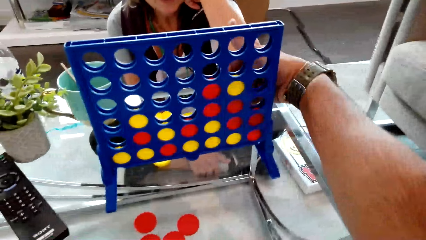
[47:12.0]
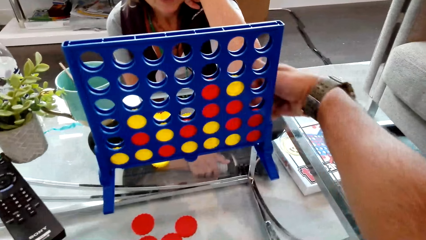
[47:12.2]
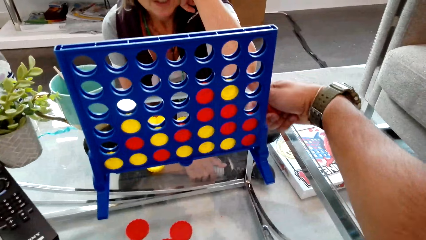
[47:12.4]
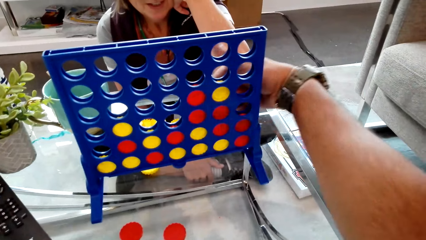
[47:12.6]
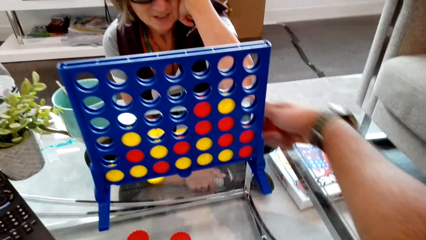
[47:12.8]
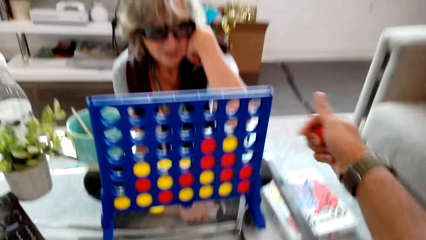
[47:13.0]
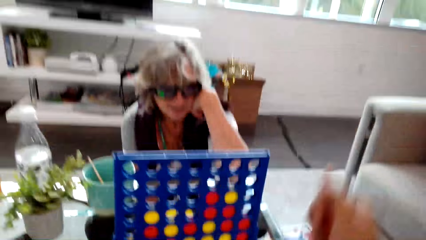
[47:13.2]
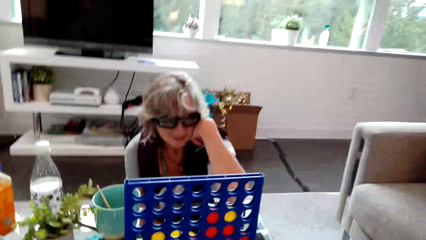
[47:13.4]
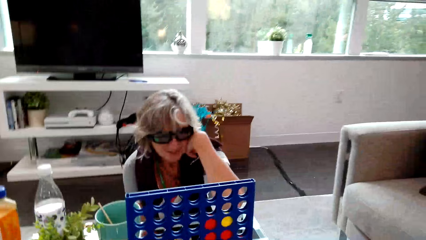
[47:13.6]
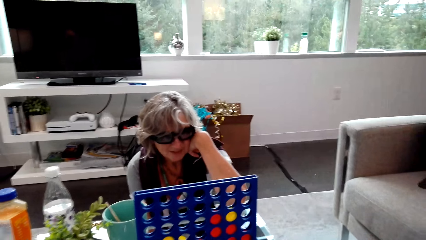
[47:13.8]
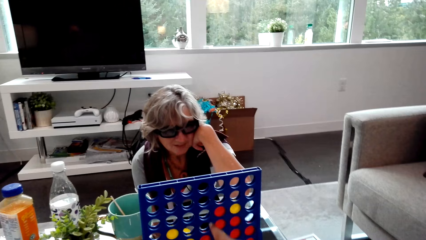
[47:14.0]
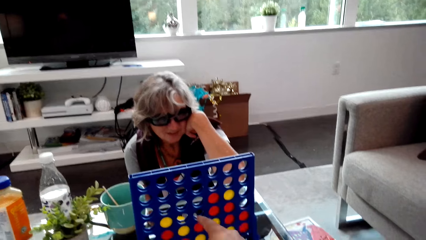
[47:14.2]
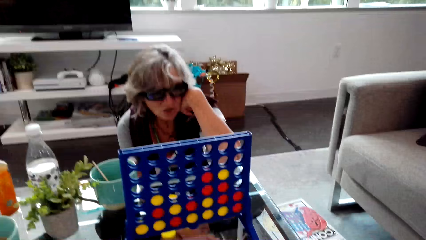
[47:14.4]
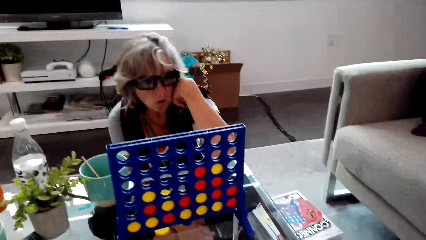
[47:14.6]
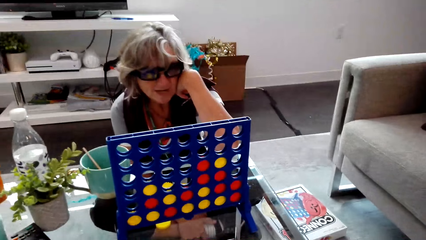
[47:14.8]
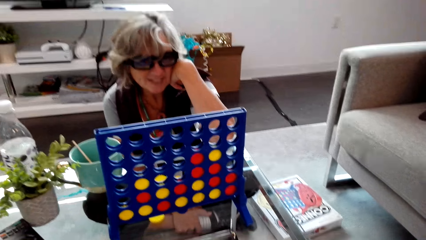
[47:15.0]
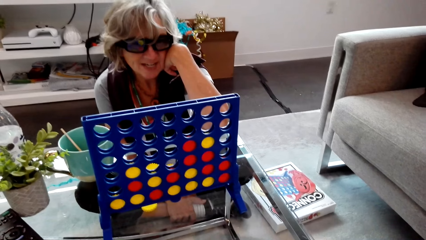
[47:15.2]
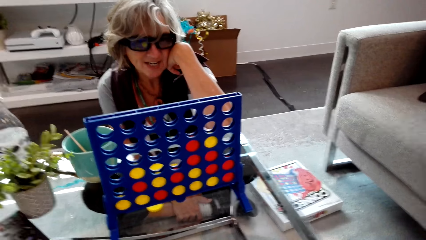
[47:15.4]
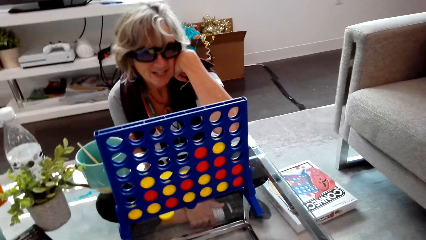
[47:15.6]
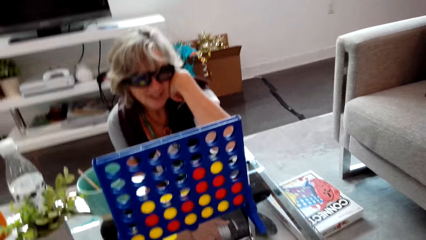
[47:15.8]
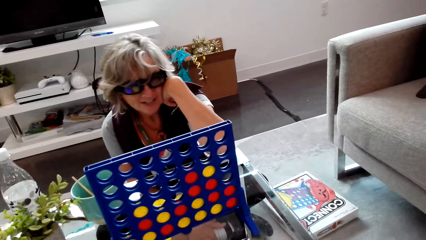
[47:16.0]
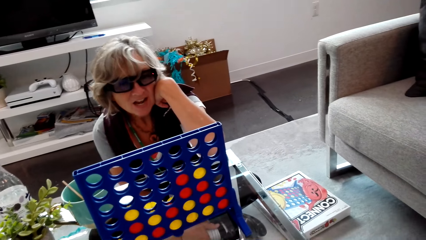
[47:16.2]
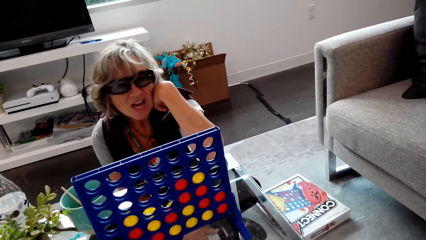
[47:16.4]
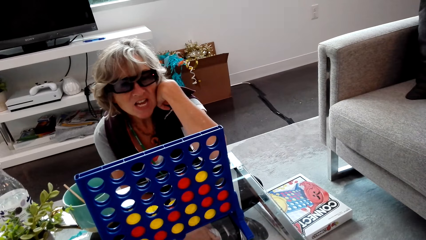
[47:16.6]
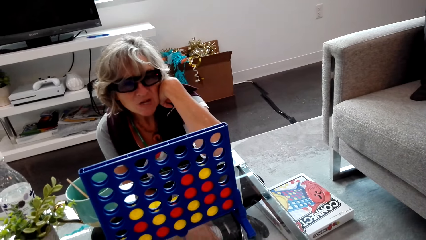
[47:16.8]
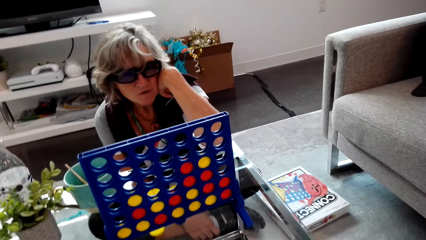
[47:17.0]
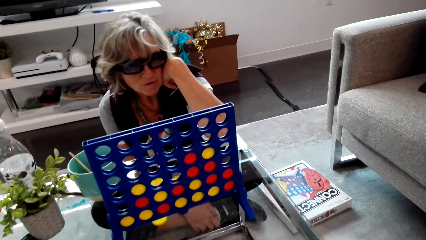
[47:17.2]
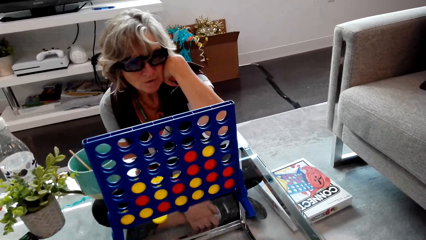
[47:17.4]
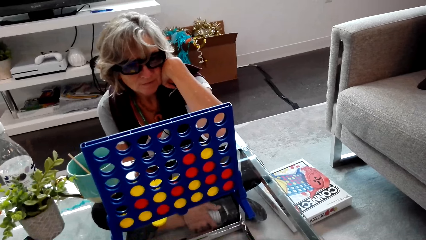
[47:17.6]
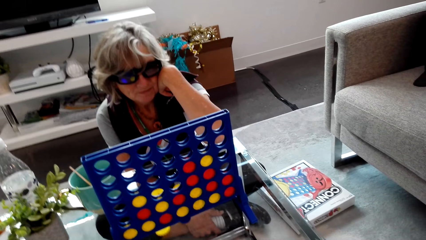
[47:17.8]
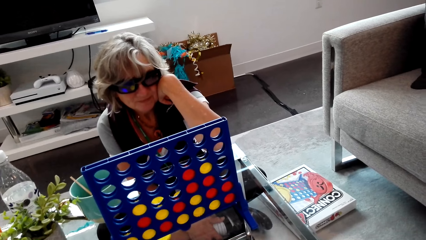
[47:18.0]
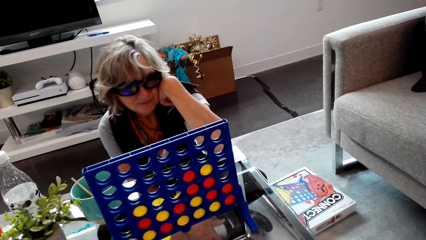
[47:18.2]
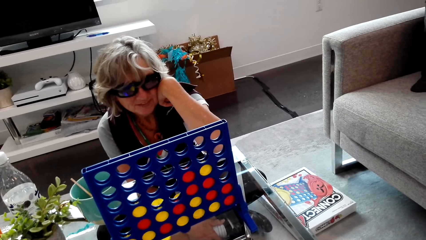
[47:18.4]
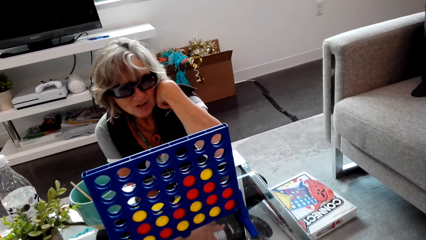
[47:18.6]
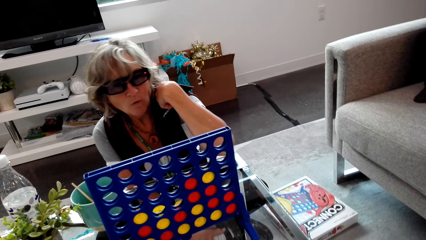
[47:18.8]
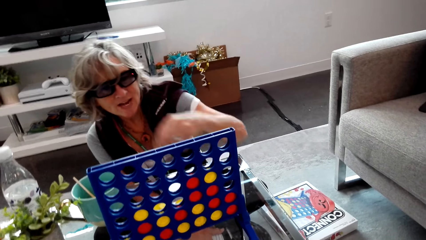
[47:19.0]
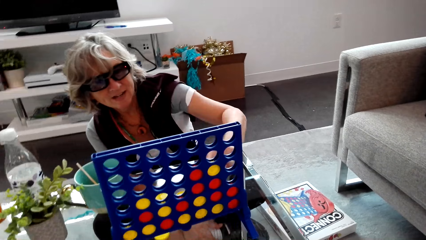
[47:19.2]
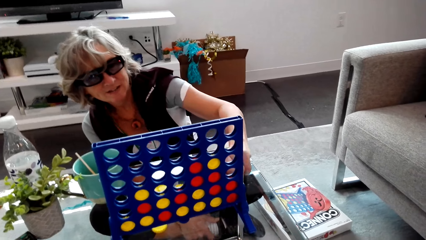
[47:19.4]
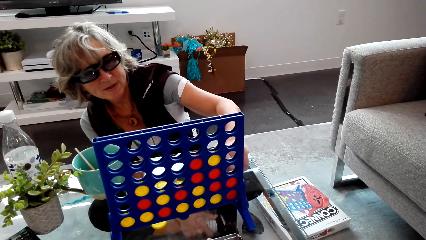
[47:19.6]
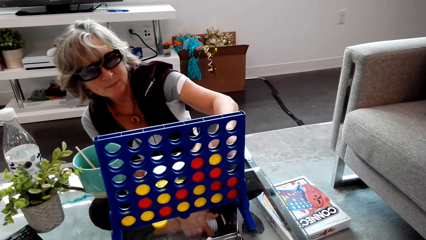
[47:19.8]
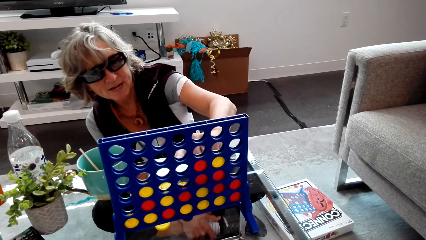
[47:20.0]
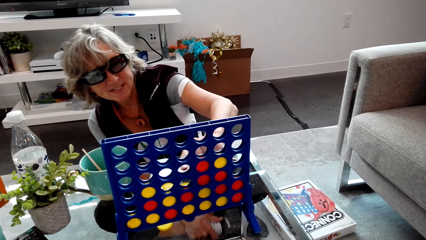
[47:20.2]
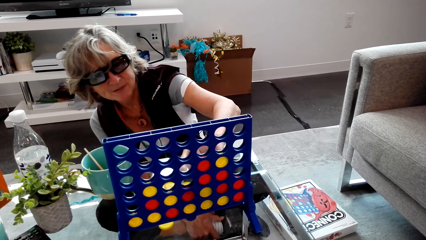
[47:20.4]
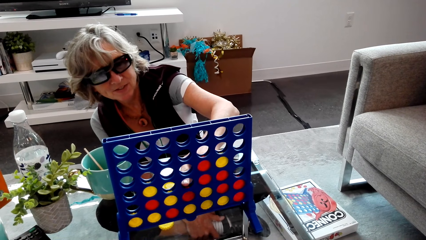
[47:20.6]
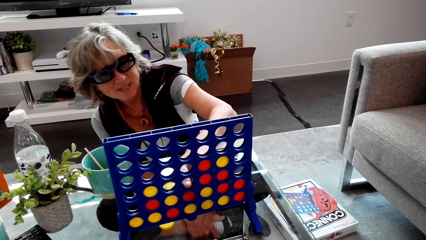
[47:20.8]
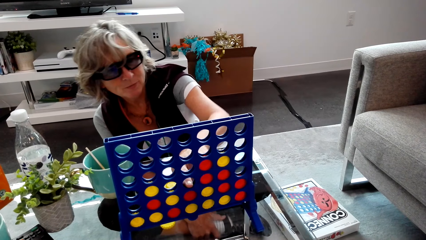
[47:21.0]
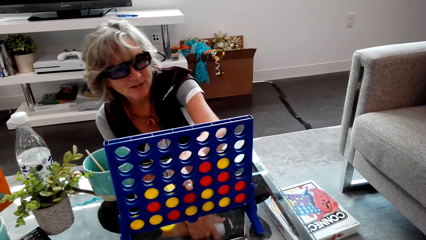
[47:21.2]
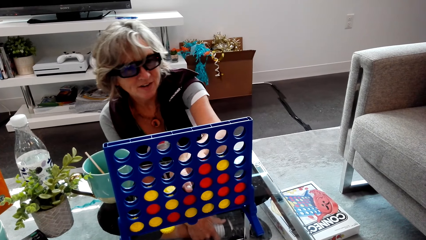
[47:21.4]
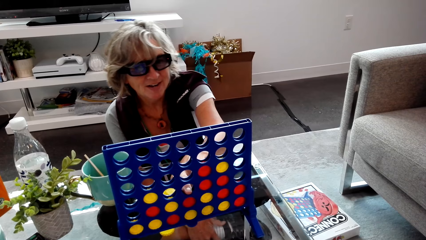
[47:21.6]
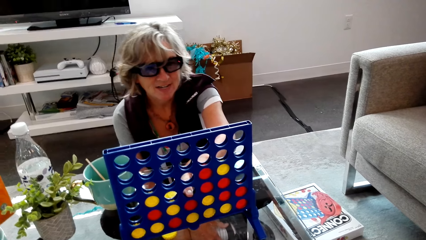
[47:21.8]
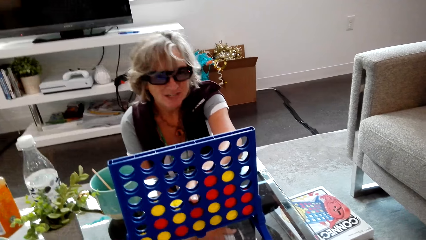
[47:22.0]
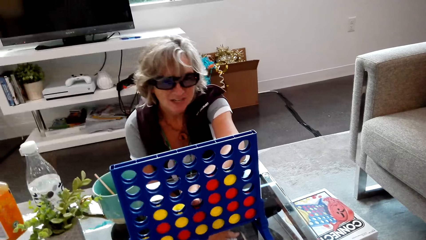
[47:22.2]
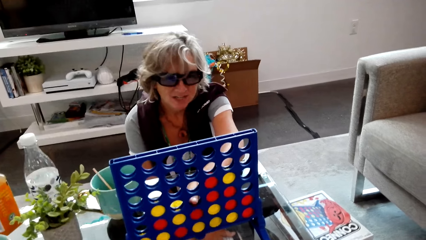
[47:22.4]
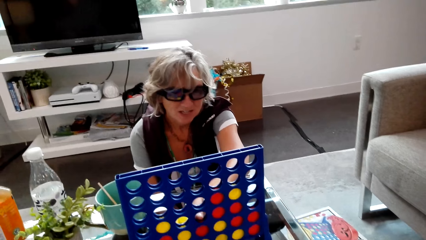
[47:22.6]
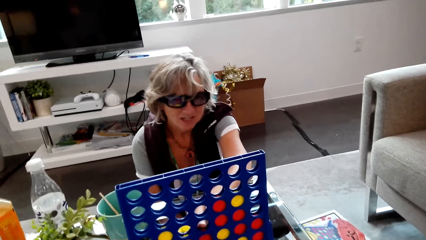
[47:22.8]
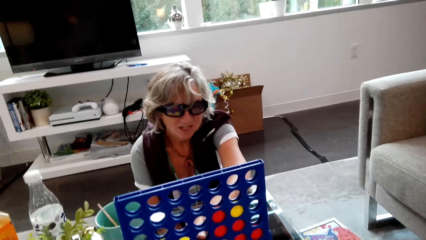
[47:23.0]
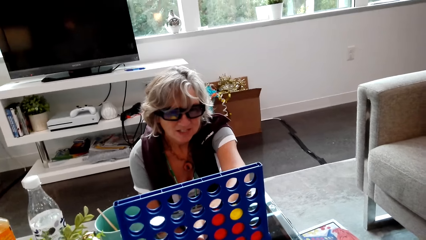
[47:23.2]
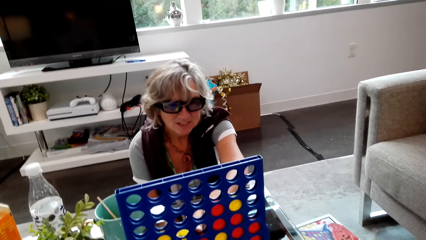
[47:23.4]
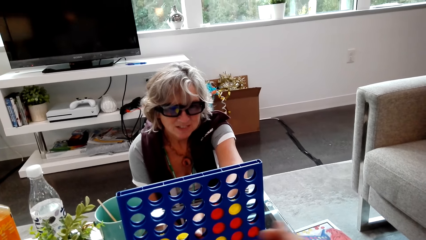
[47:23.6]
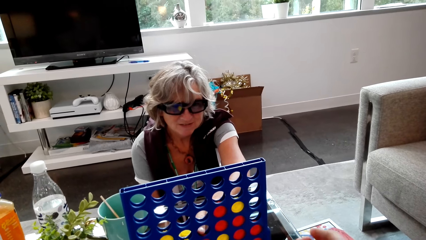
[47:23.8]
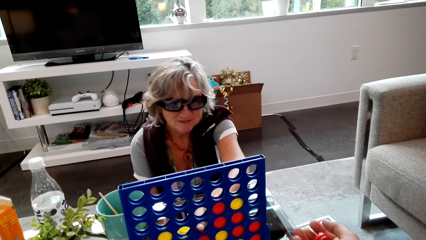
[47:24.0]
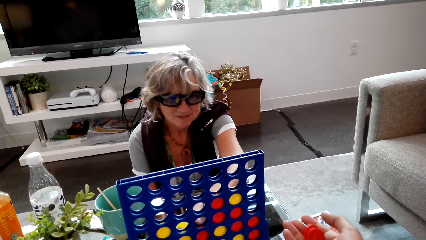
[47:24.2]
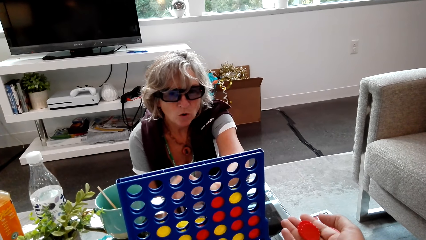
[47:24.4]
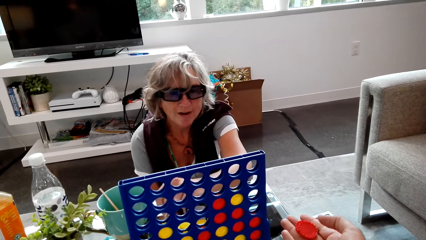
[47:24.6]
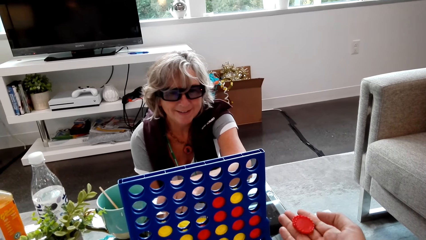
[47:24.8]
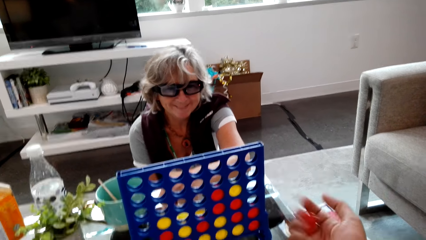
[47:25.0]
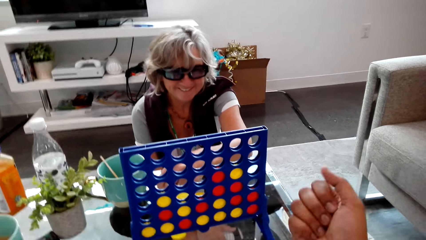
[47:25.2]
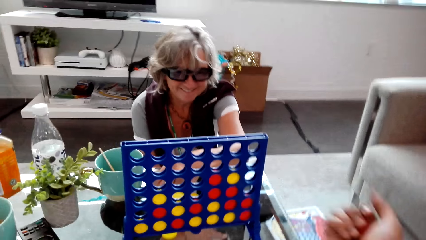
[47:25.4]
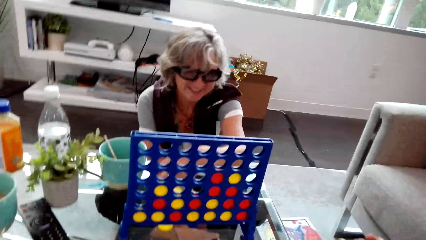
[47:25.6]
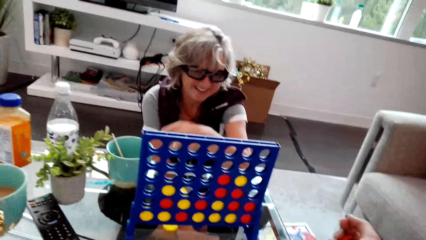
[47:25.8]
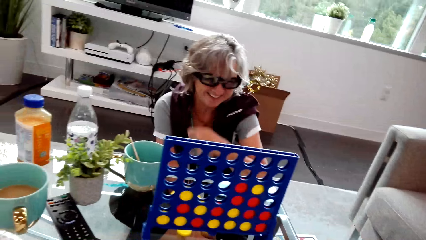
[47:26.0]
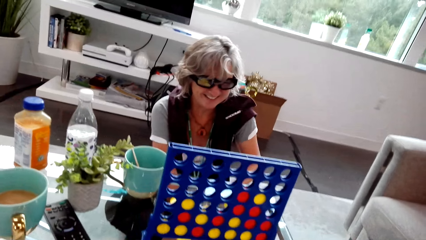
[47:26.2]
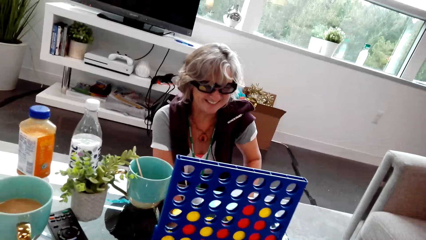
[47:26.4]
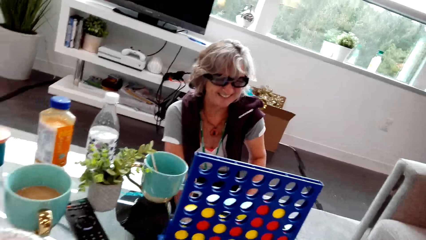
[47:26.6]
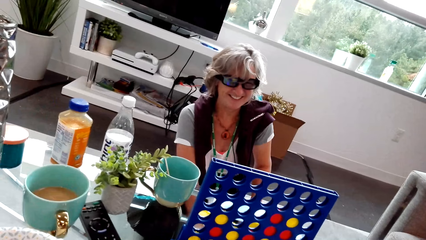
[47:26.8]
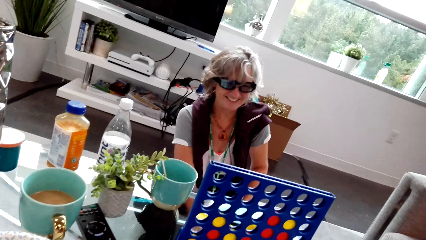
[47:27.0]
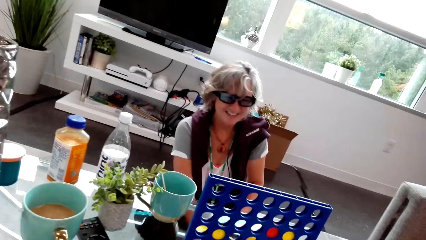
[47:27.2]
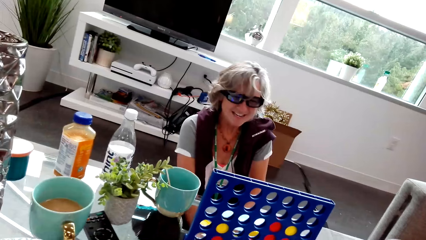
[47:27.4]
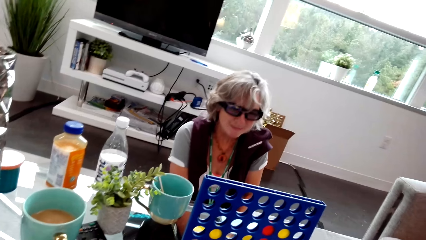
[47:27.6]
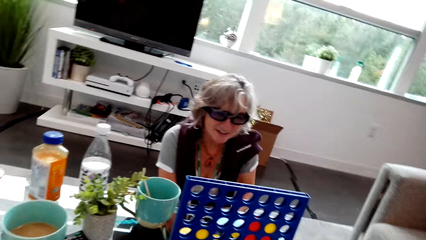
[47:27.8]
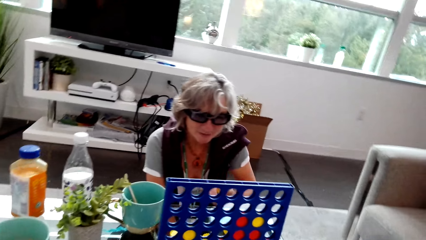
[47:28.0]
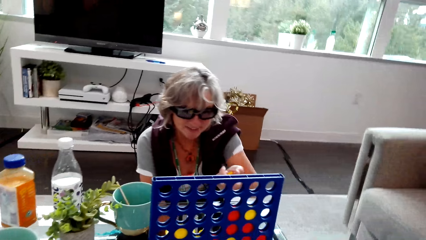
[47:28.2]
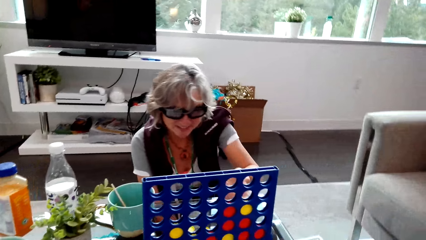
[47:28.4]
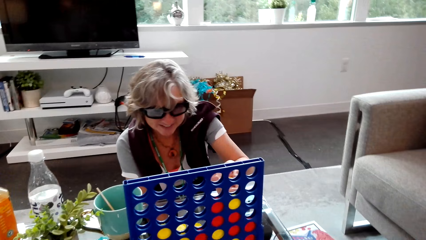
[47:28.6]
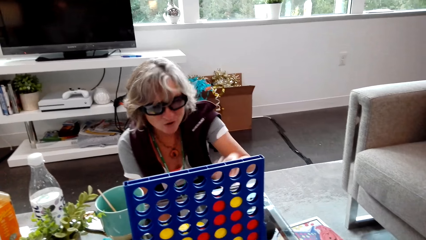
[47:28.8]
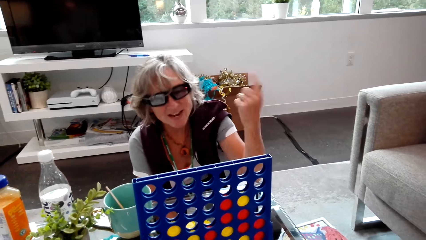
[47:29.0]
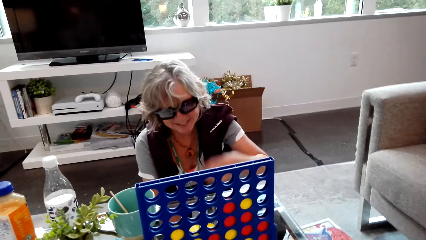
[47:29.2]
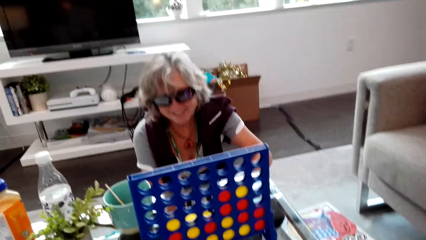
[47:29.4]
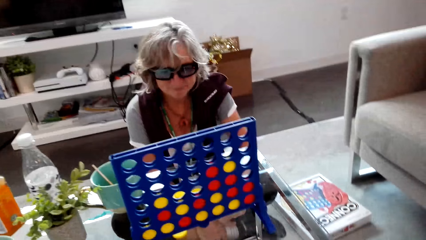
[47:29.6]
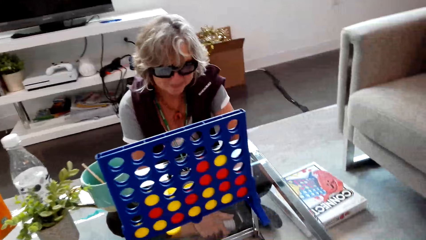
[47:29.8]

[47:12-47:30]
The camera wearer touches something. They move their hand. They dialogue with a lady. They dialogue with the lady again. The lady dialogues with the camera wearer. The lady puts a finger on the connect four board. The camera wearer dialogues with the lady. The lady laughs. The lady dialogues with the camera wearer.
